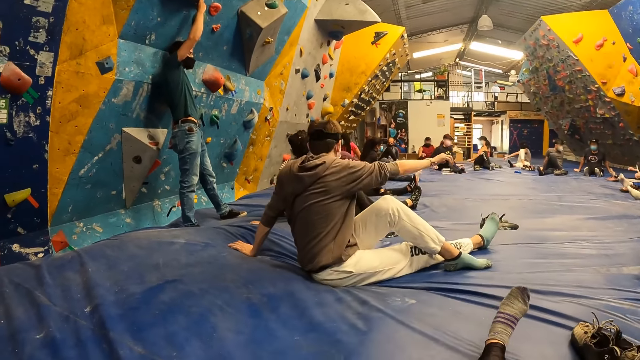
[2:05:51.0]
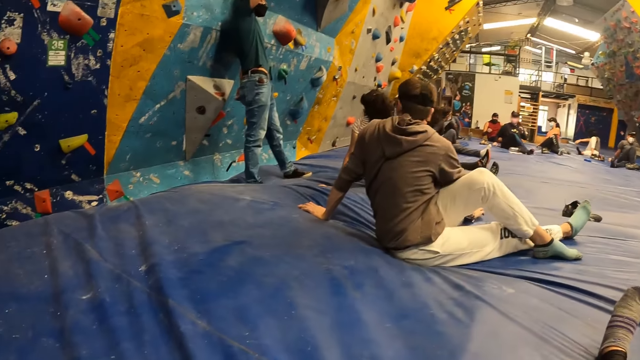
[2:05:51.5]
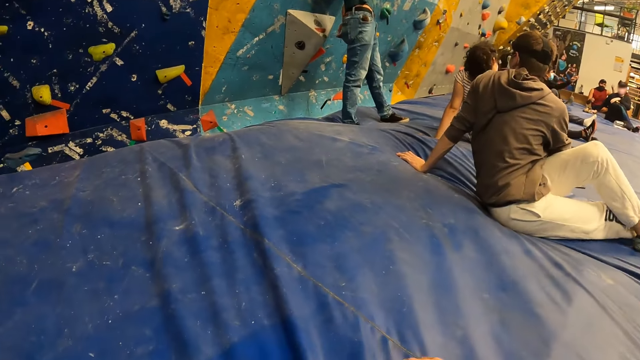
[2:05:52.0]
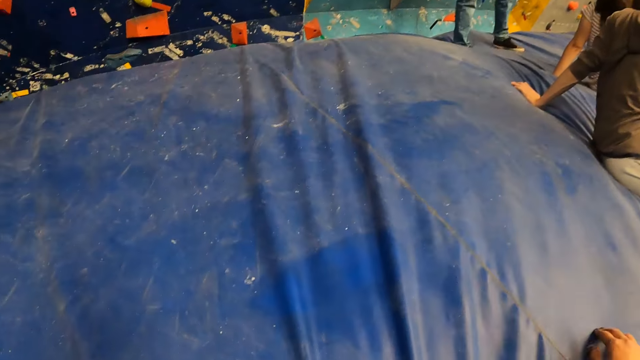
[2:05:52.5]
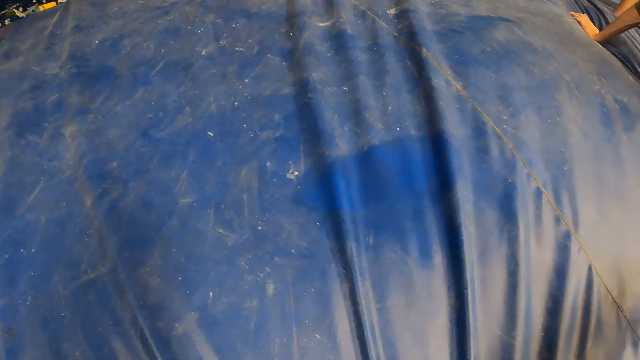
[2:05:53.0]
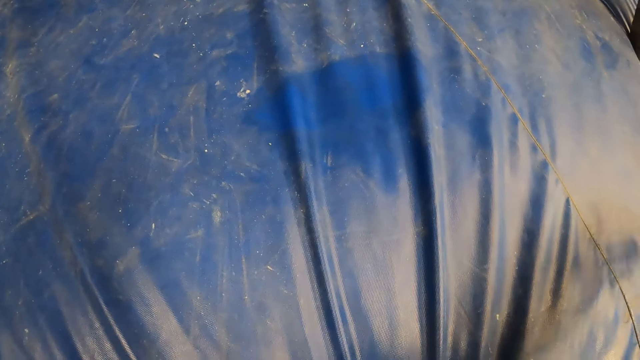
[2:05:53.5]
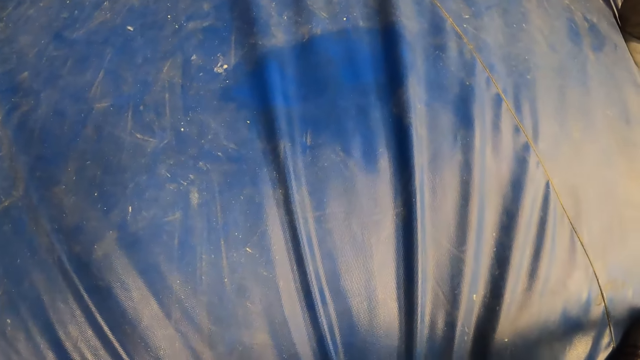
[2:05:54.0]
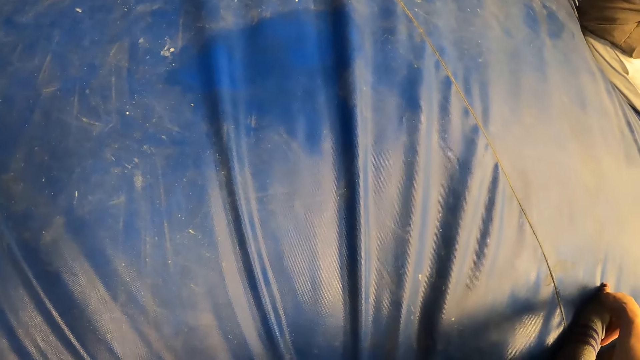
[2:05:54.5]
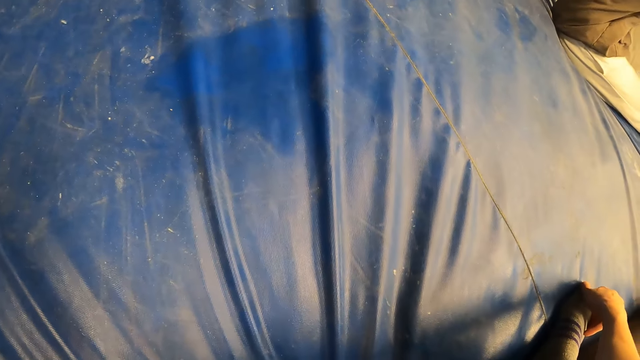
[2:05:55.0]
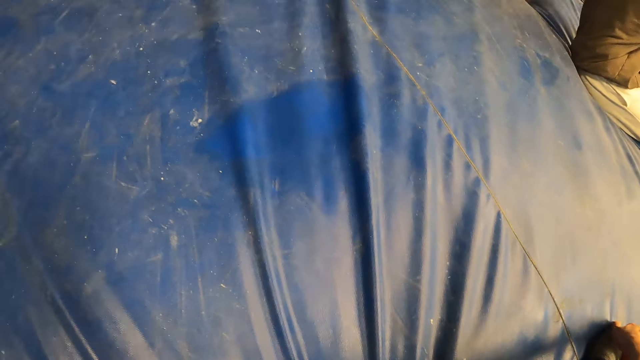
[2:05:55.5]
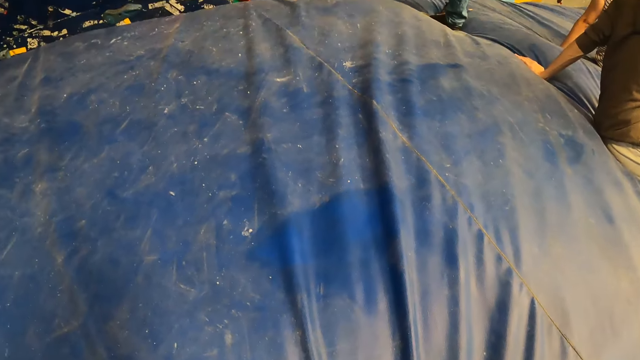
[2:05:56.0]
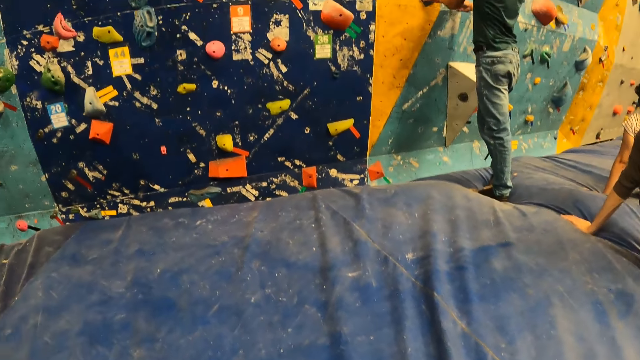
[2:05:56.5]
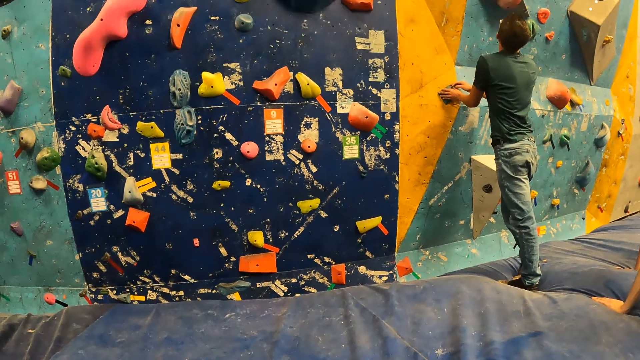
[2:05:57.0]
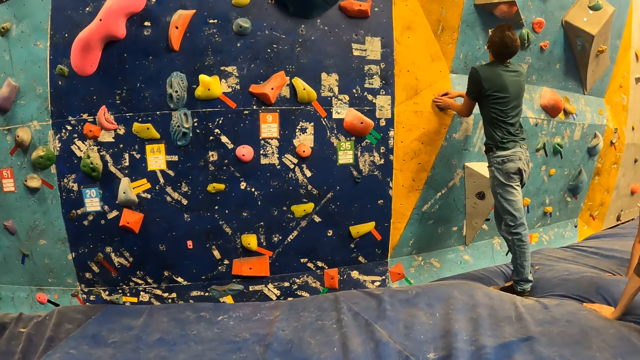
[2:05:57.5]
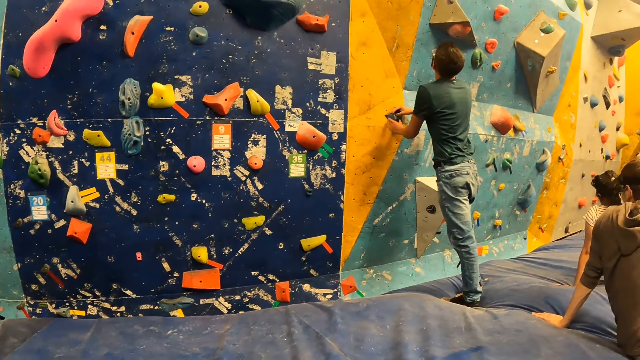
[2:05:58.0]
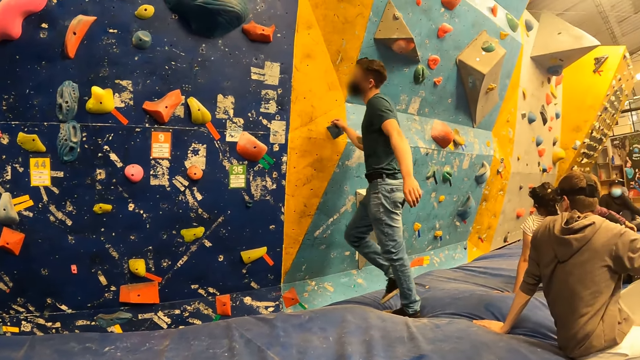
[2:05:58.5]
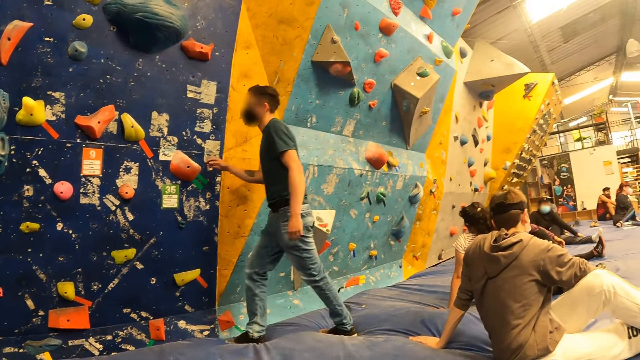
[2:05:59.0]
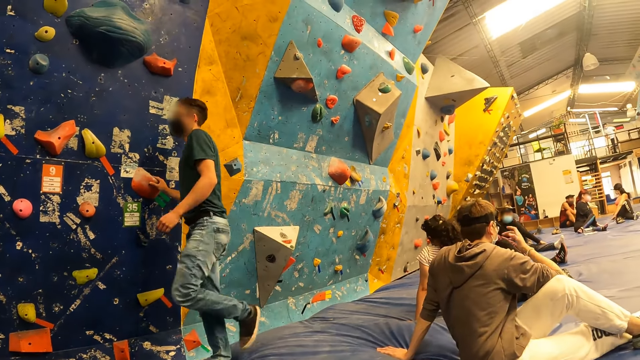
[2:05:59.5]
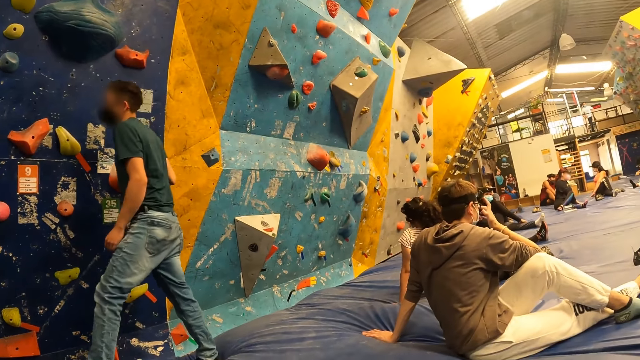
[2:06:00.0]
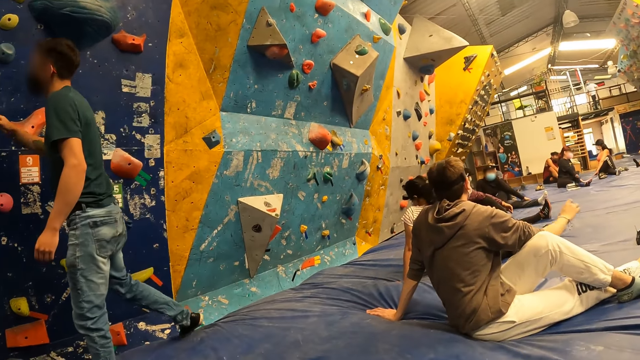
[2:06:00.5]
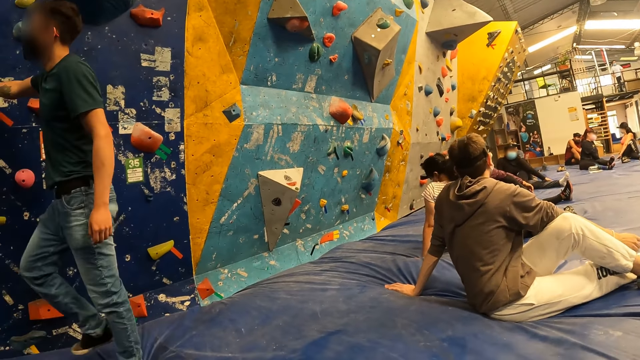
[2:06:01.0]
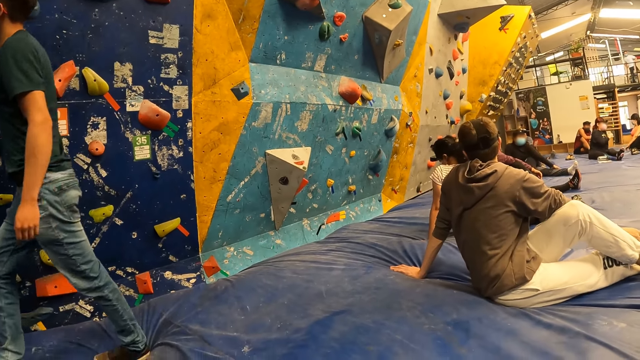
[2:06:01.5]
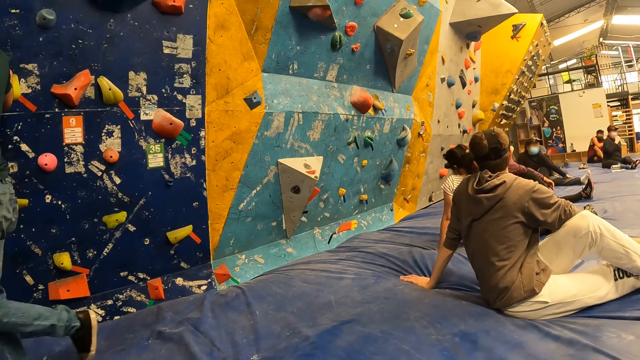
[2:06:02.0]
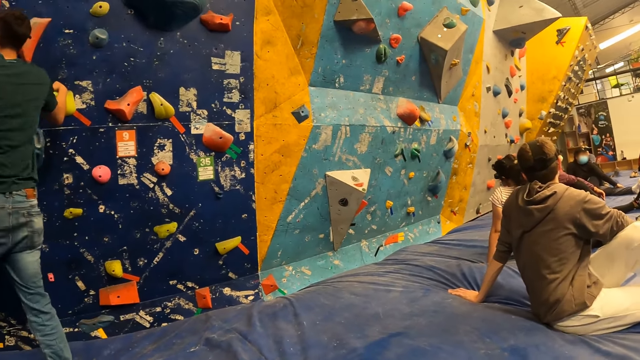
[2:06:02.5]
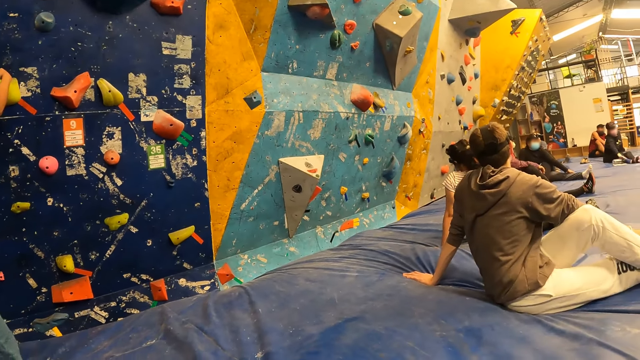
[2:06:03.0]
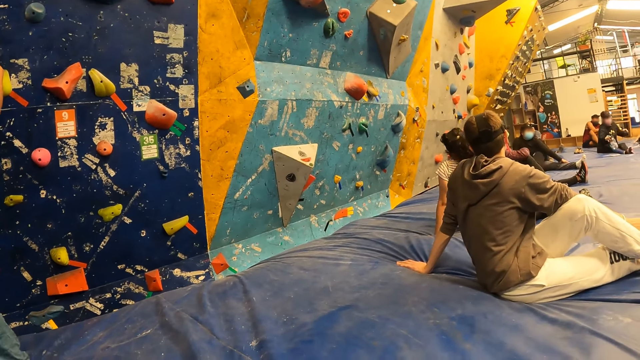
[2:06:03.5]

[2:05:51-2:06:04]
The camera wearer stretches out the right hand. They look around. The man holds a climbing stone on the bouldering wall with both hands. He holds the climbing stone on the bouldering wall with his right hand. Another man rests his left hand on the floor. The first man holds the climbing stone on the bouldering wall with his right hand.

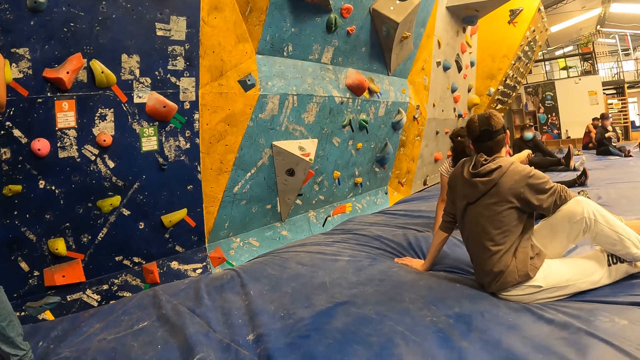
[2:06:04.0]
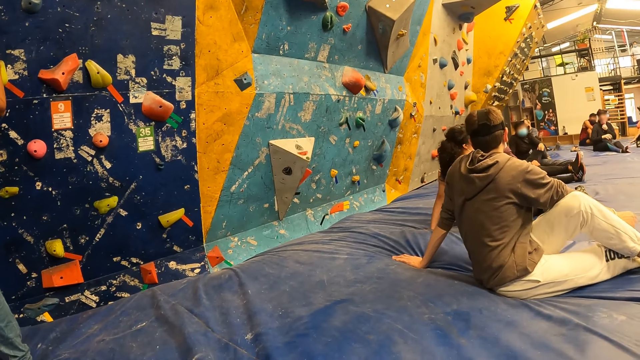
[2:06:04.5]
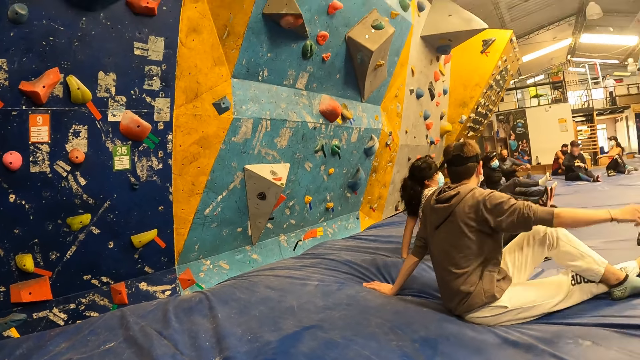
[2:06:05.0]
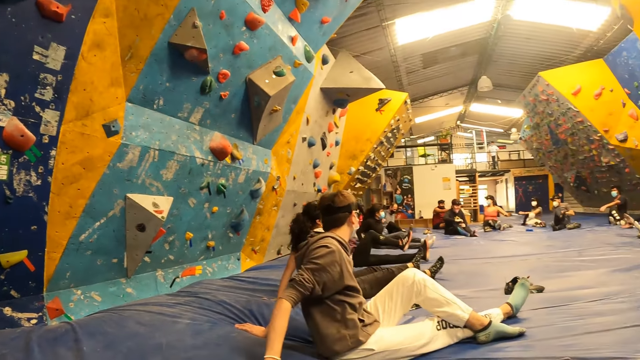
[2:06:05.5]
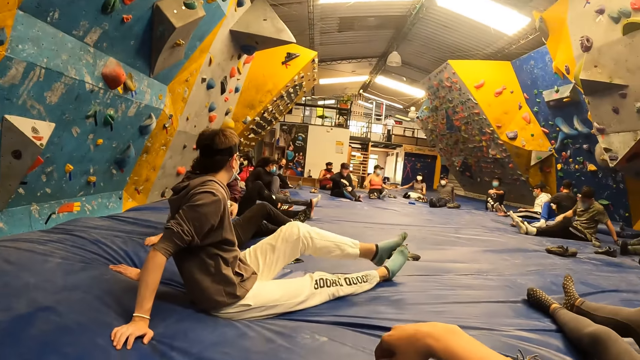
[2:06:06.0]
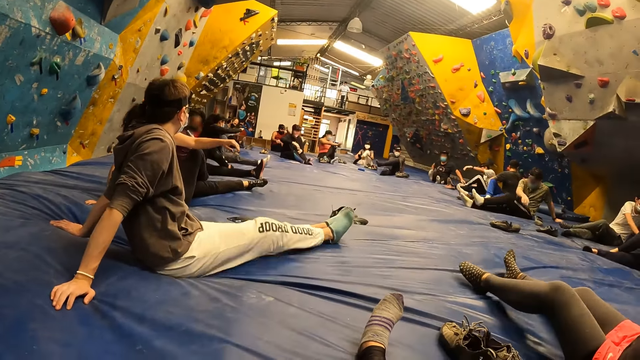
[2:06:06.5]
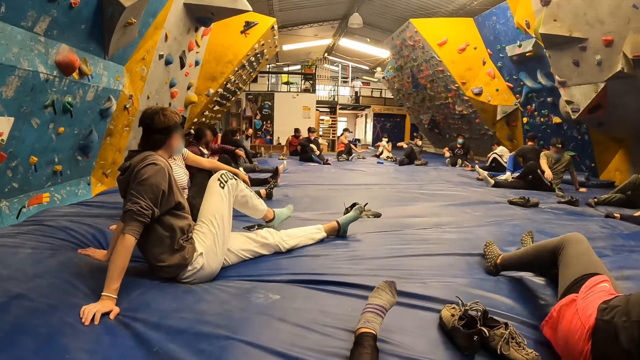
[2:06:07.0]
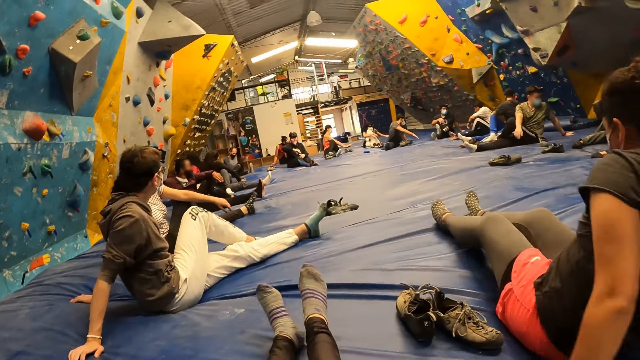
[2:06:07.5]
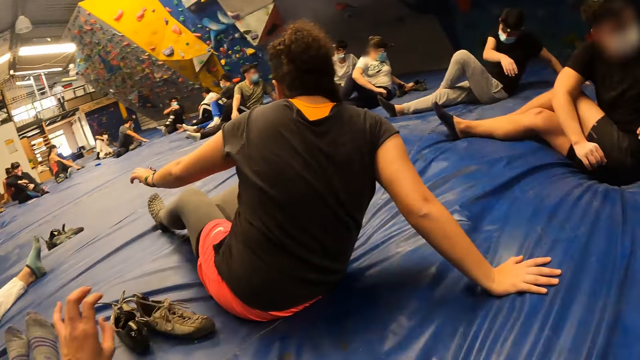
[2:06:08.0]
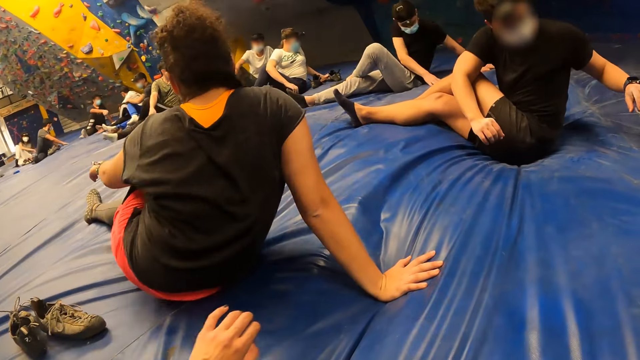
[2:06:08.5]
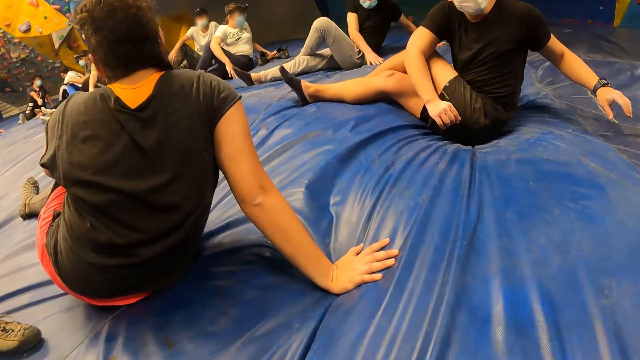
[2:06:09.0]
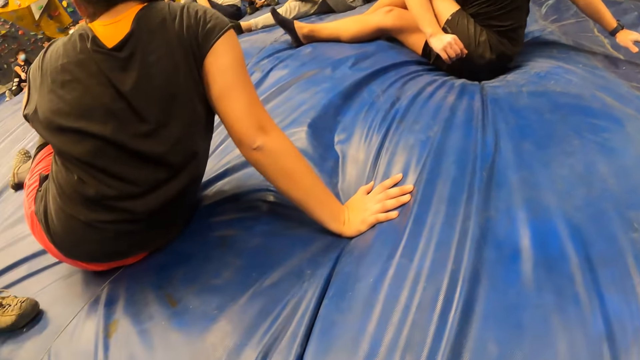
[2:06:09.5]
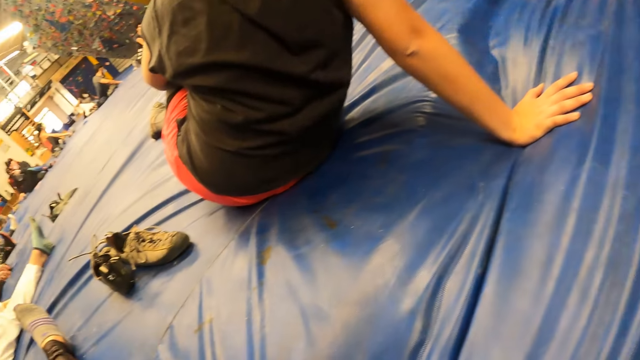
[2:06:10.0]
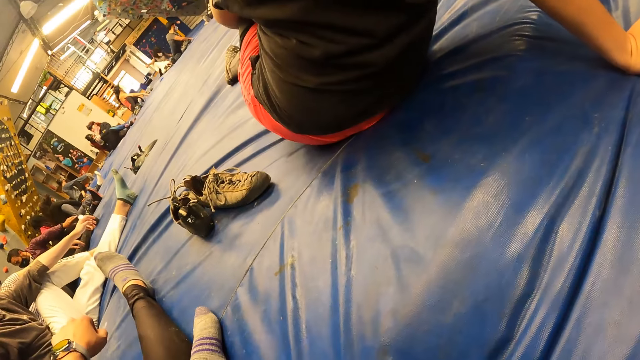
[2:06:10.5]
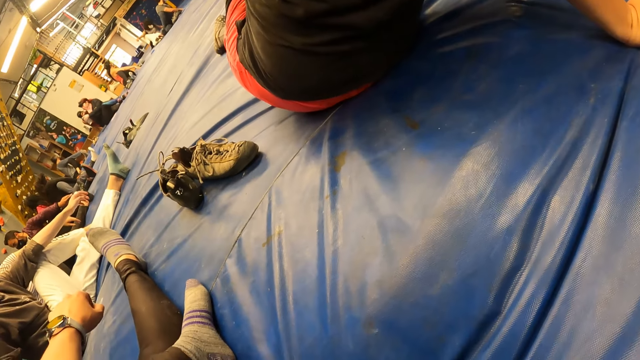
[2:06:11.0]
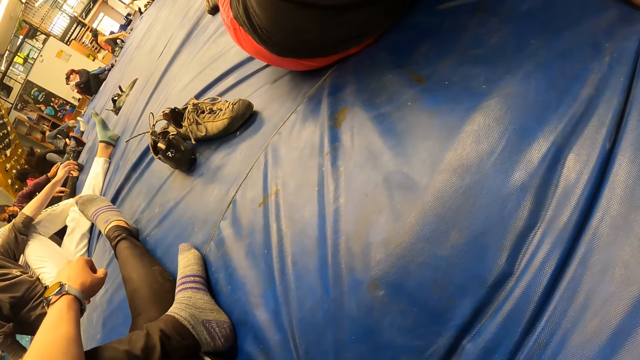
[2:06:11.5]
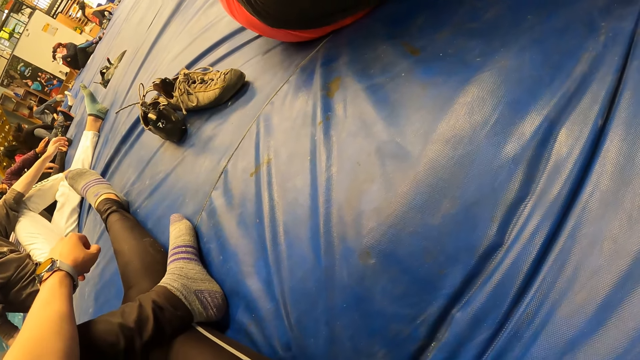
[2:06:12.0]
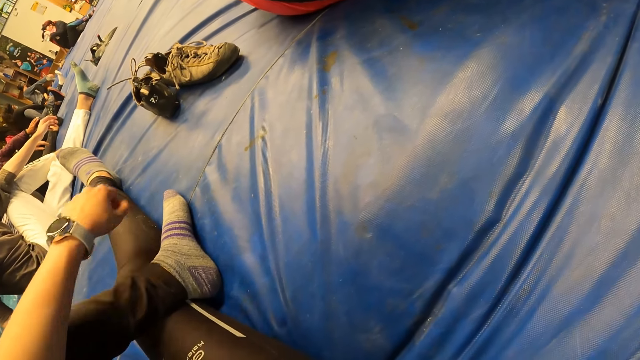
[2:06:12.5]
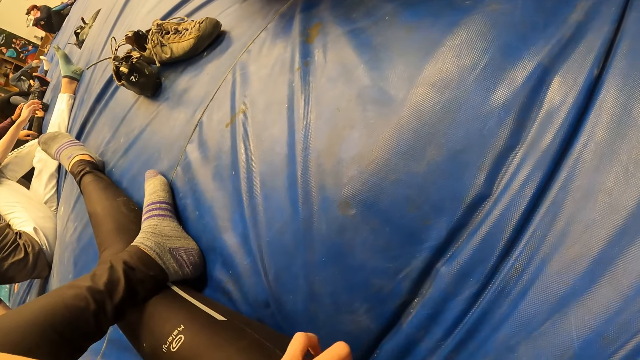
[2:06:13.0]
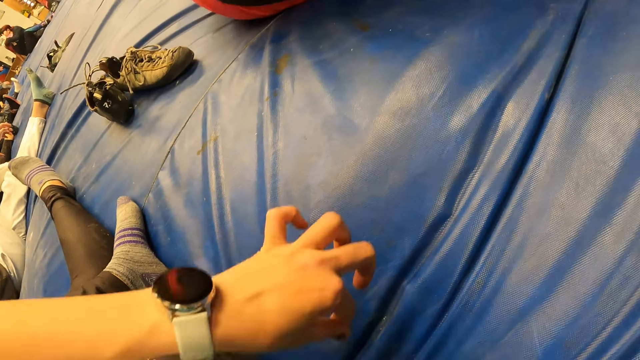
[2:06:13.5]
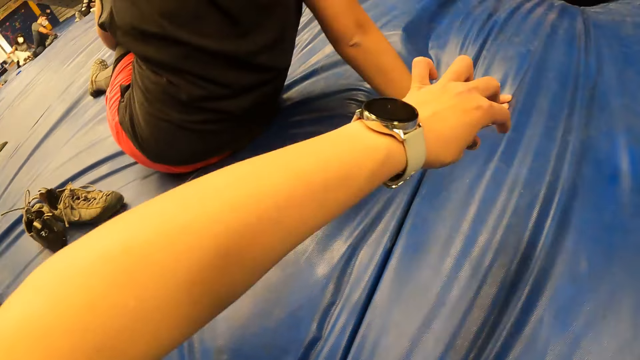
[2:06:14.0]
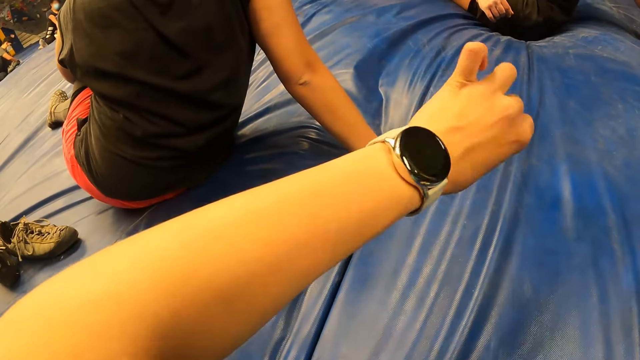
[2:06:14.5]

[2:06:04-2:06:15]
The man rests both hands on the floor. The camera wearer moves the right hand. She stretches the right leg. She moves the left hand. She looks around. She moves the left hand. She adjusts her left hand.
